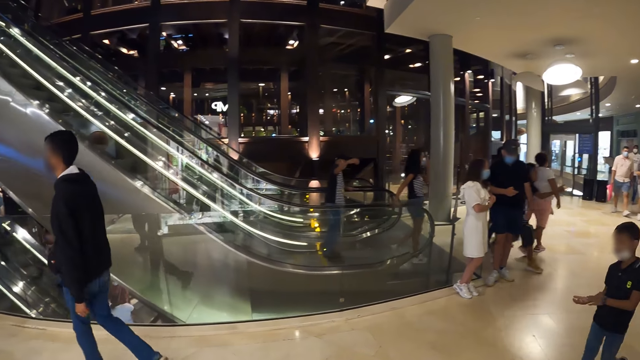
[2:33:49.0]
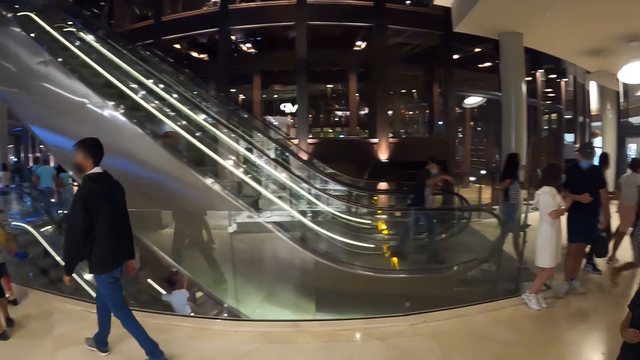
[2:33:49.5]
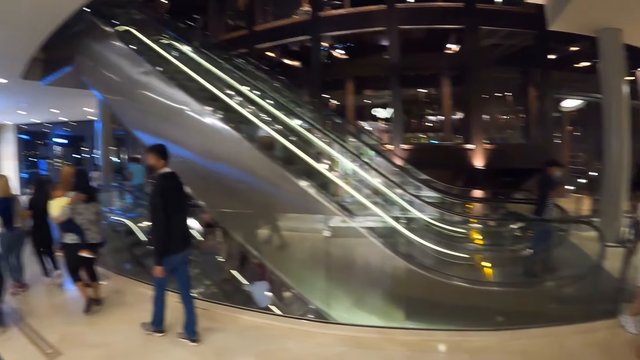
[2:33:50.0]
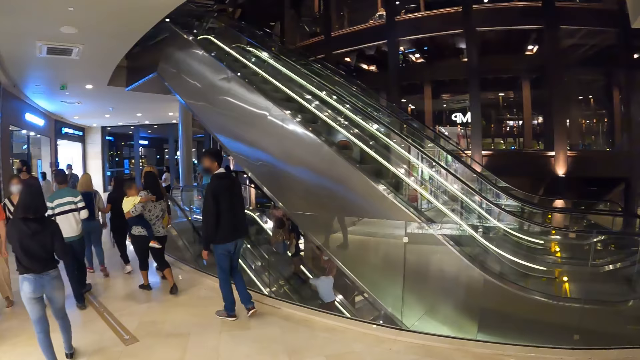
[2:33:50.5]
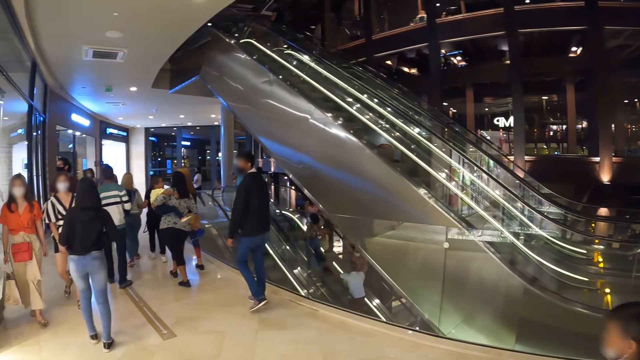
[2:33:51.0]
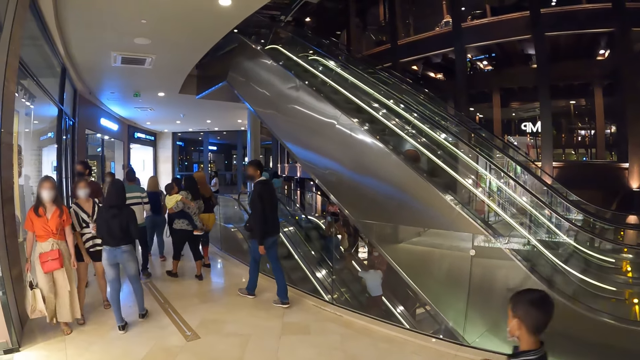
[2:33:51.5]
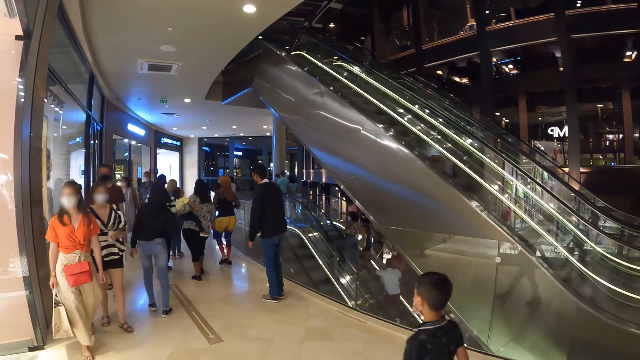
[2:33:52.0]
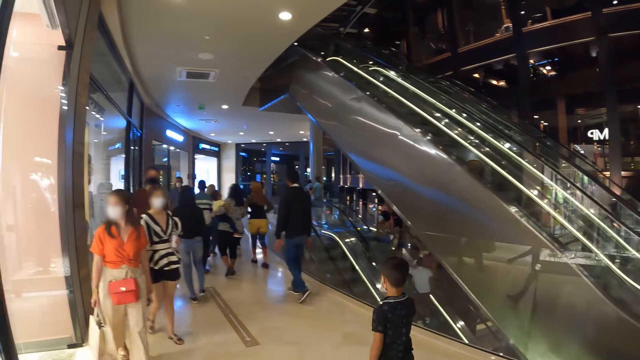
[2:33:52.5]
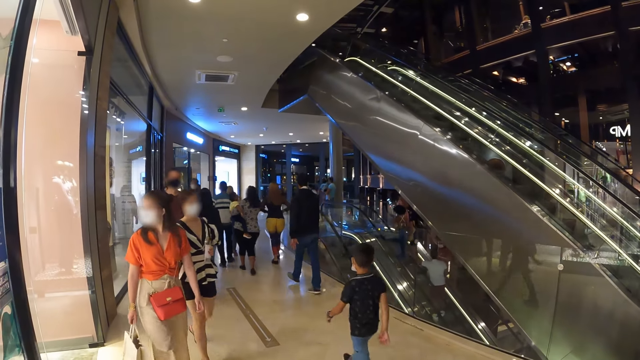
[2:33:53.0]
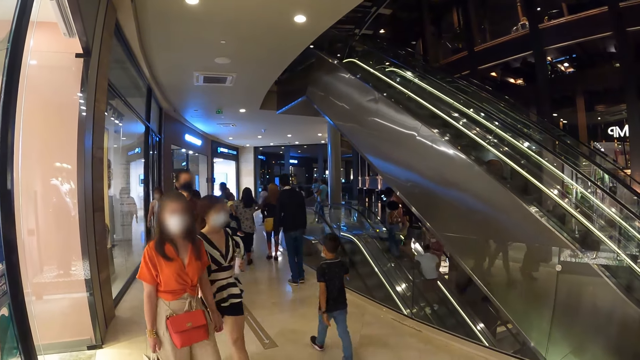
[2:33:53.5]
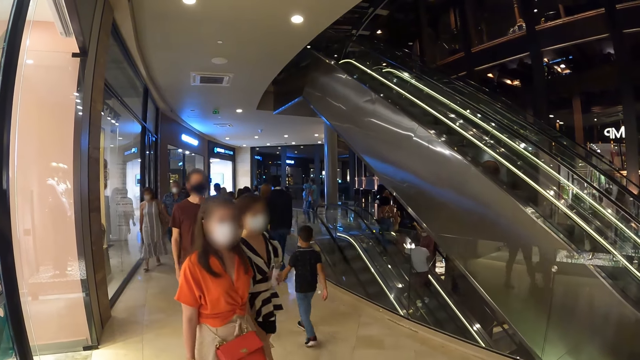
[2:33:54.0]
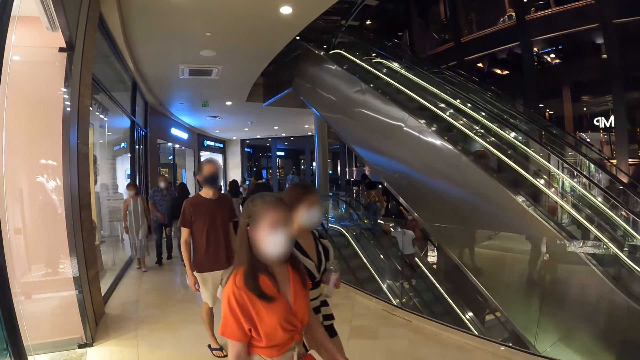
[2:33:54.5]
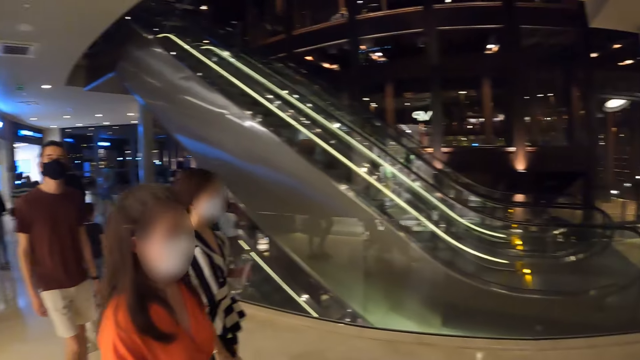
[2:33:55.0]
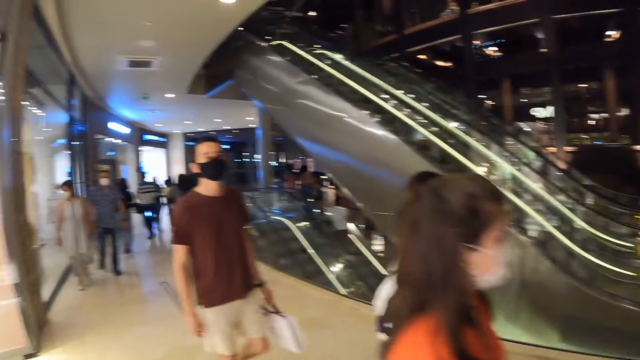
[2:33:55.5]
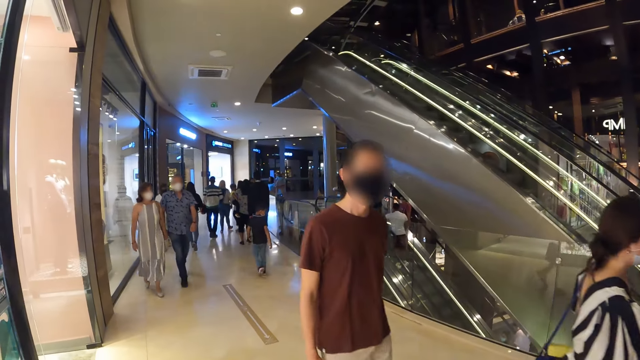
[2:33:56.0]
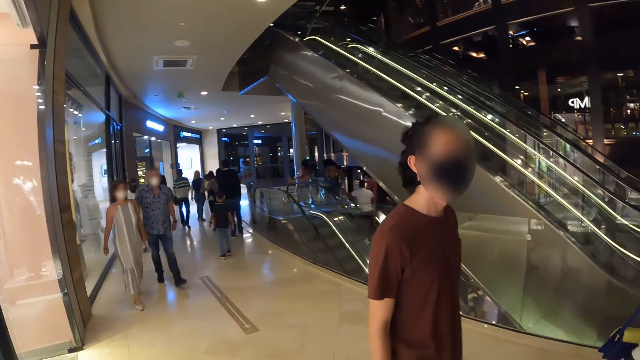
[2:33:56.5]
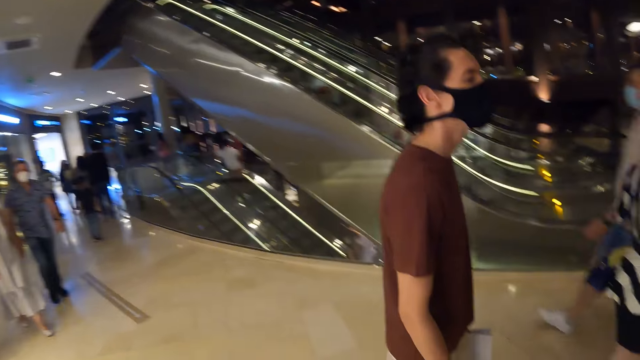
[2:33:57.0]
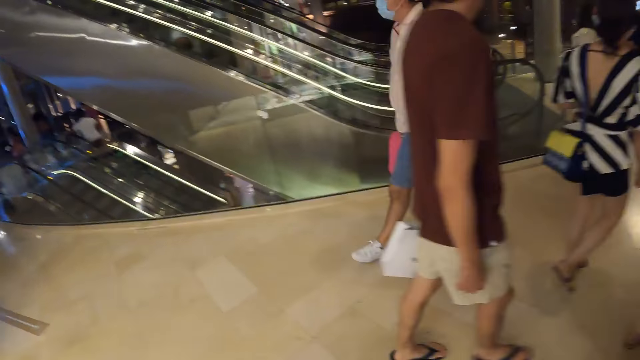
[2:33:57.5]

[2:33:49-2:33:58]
A boy walks past the camera wearer.

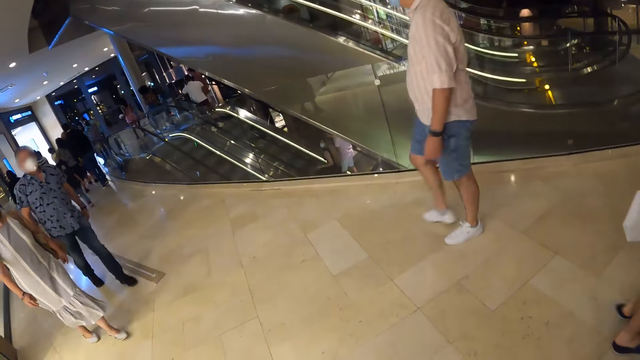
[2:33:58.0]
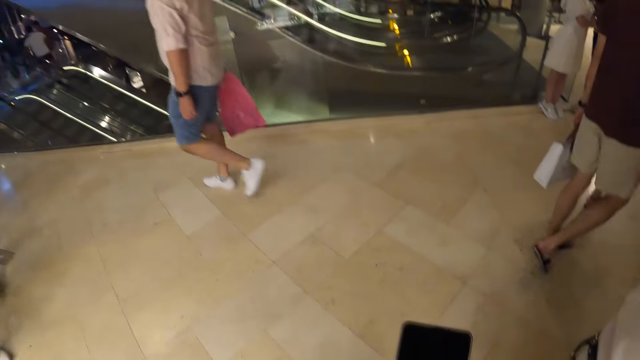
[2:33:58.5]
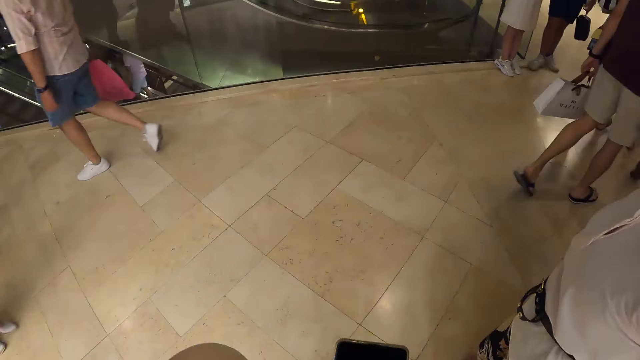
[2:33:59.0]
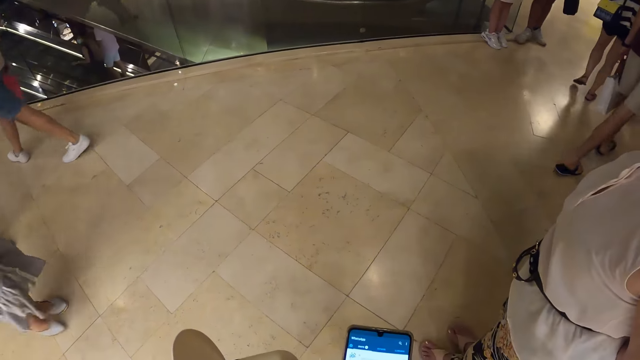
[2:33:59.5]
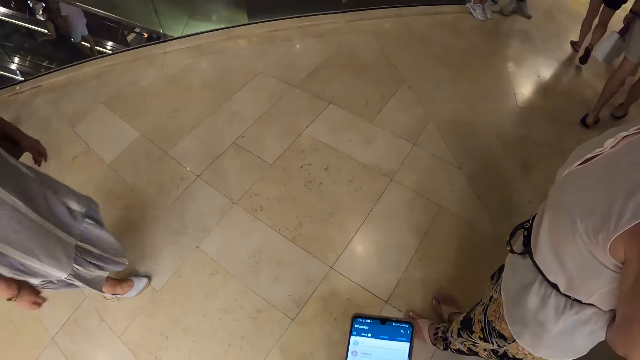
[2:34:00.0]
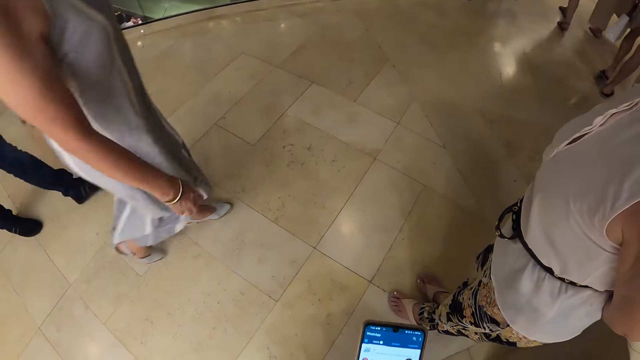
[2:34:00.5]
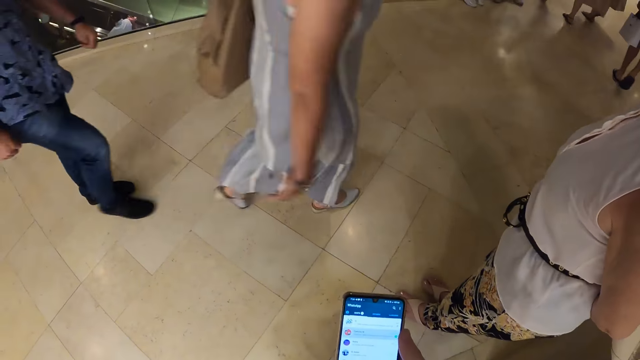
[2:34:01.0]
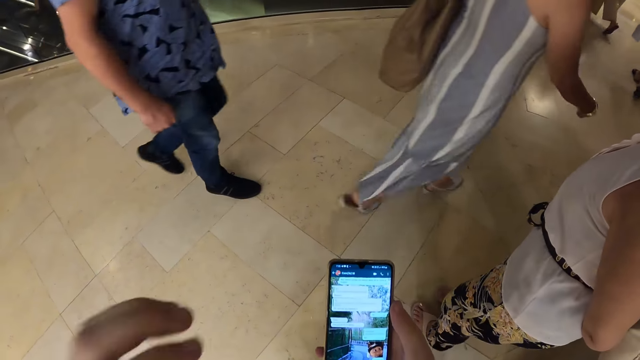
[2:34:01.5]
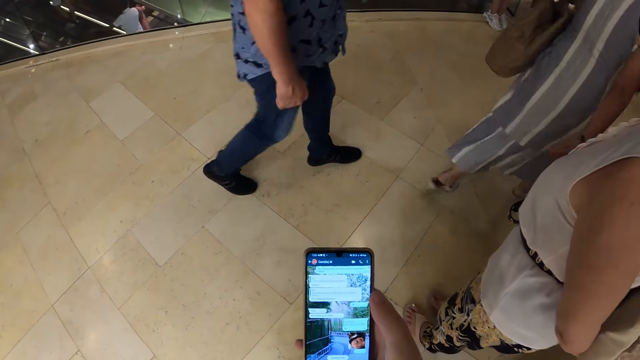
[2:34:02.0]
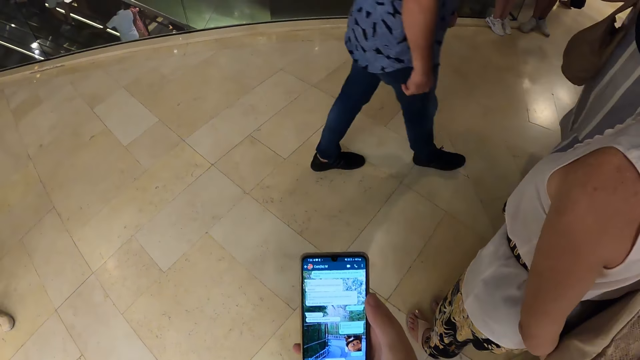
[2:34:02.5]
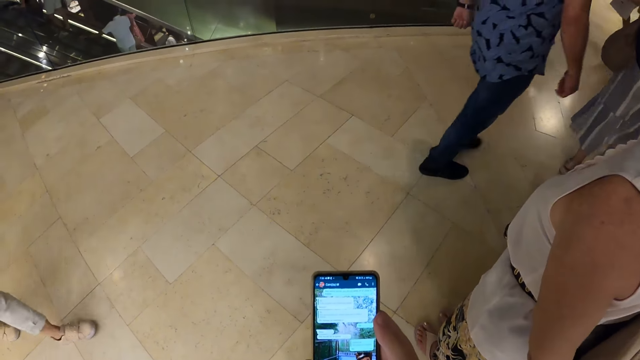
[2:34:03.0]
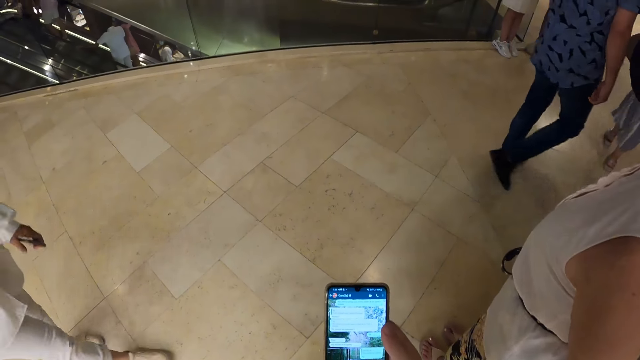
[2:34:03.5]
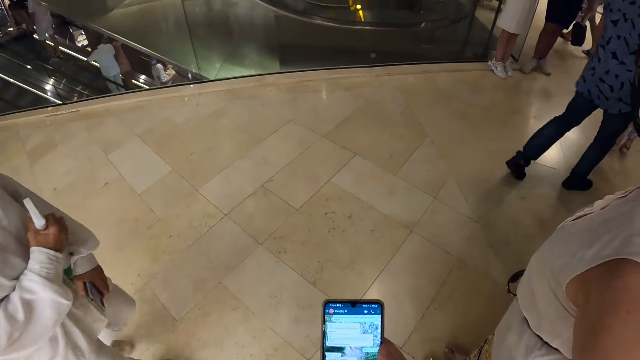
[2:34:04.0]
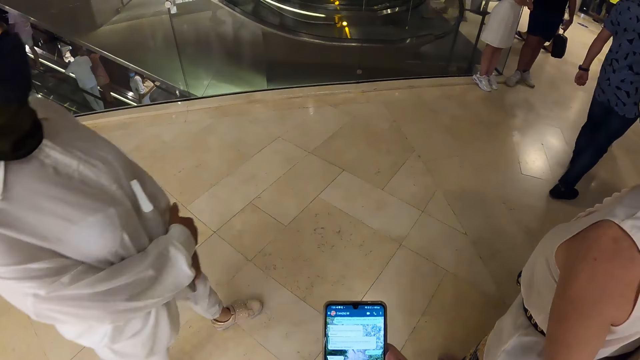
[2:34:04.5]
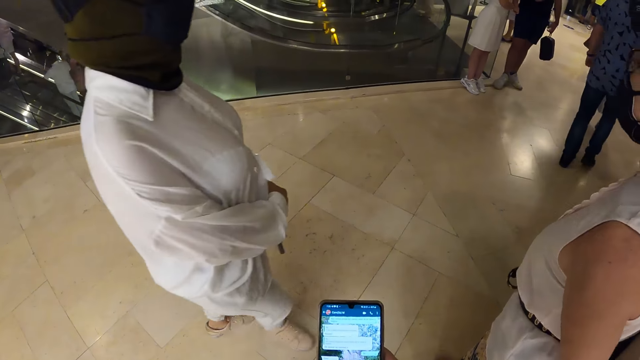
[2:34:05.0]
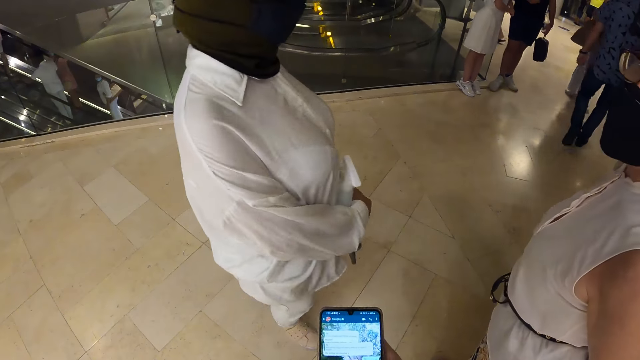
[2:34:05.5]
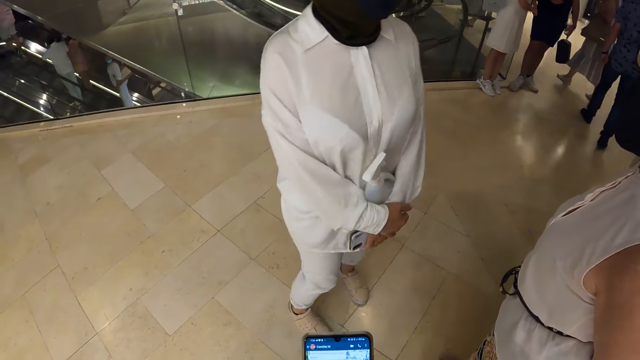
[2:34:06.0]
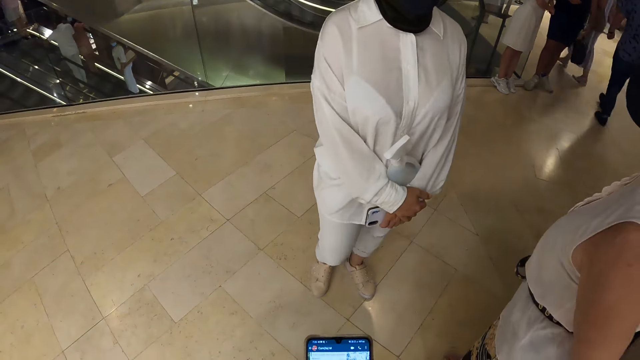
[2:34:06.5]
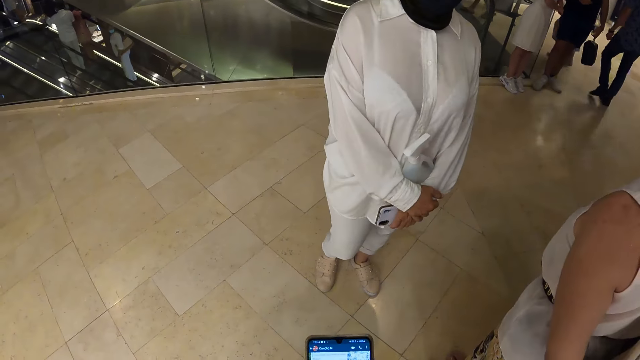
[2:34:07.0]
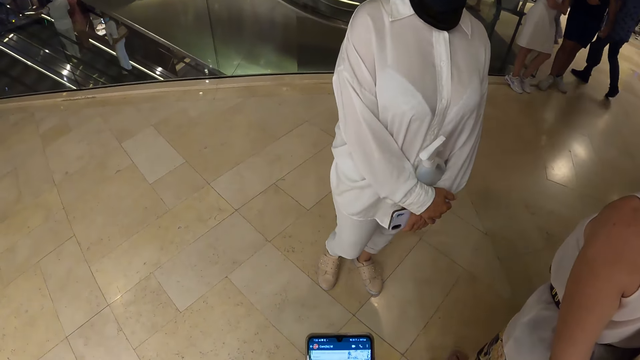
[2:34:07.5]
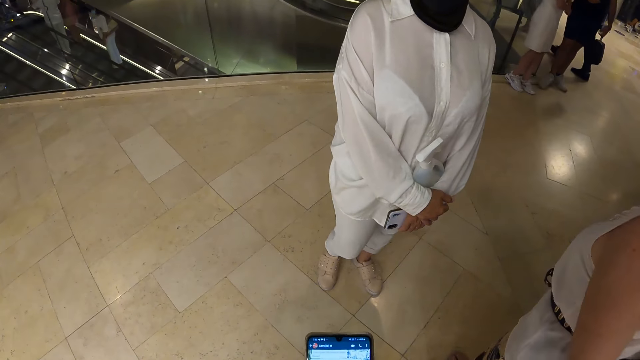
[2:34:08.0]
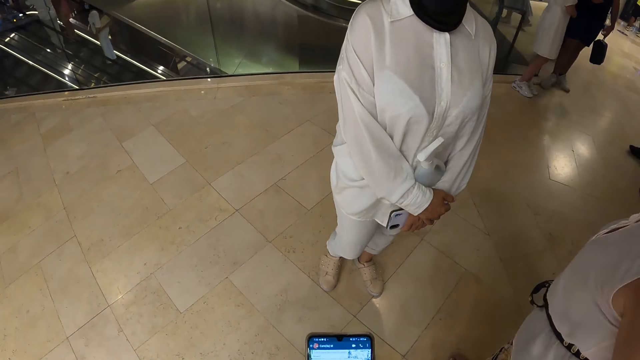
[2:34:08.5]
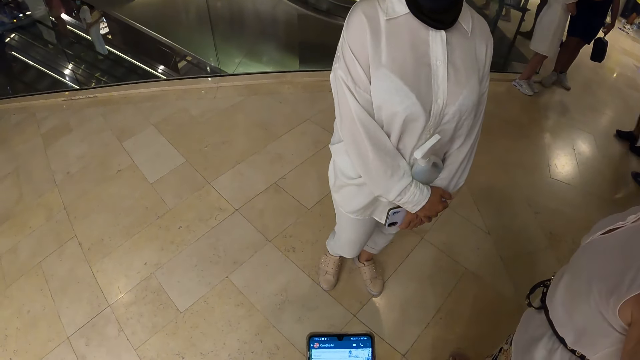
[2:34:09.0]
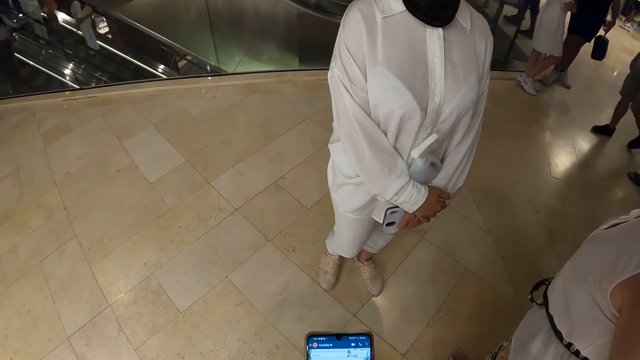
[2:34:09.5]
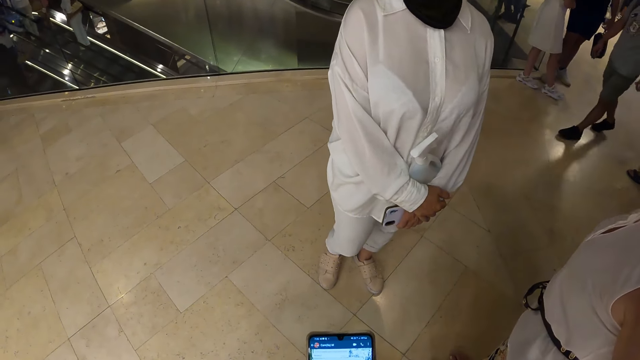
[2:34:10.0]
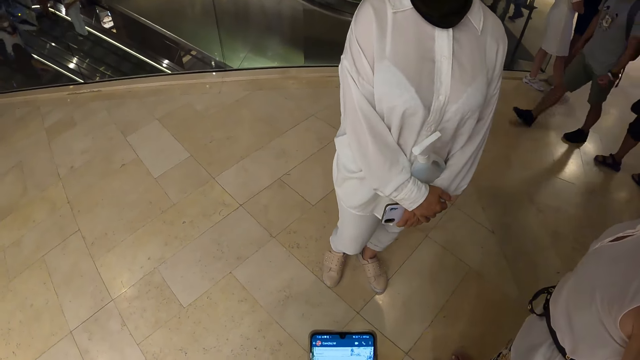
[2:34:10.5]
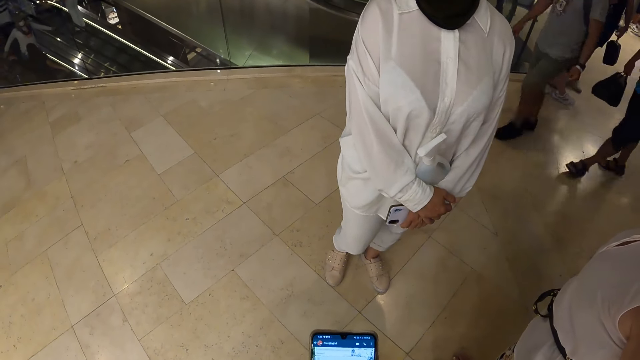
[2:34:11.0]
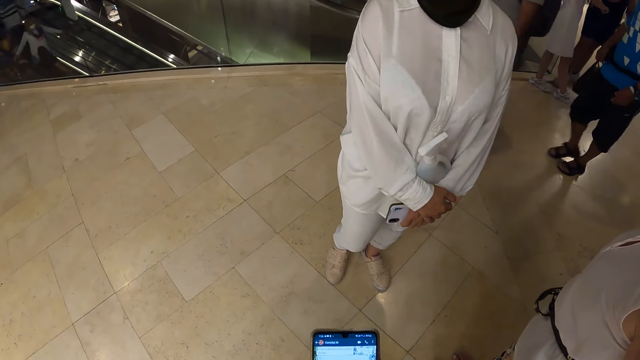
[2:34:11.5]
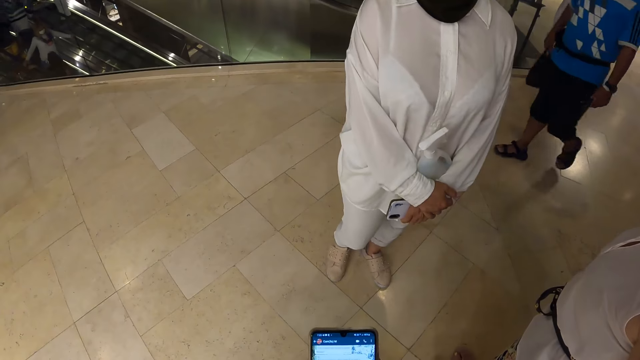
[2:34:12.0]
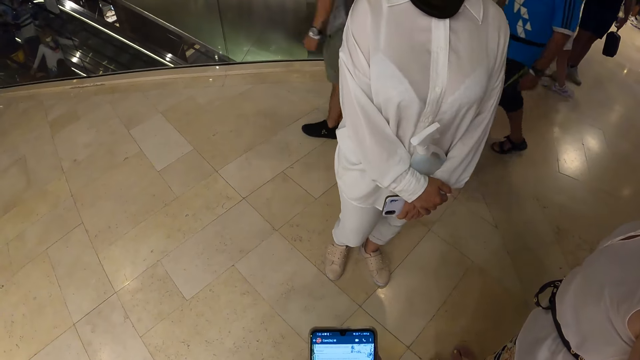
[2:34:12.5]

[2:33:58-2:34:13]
The camera wearer operates a phone with her right hand. She touches the phone with her hands. A woman walks towards another woman and the camera wearer.
